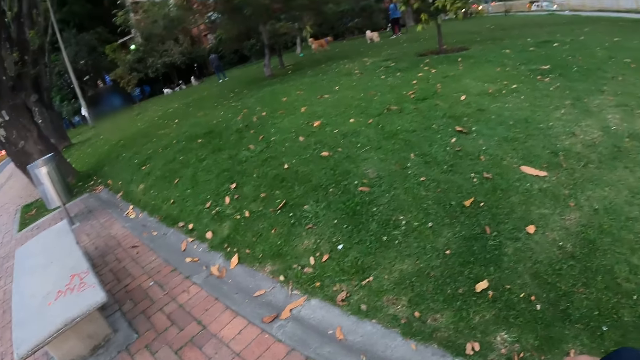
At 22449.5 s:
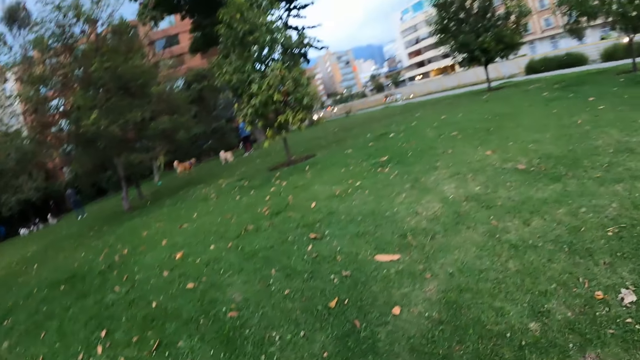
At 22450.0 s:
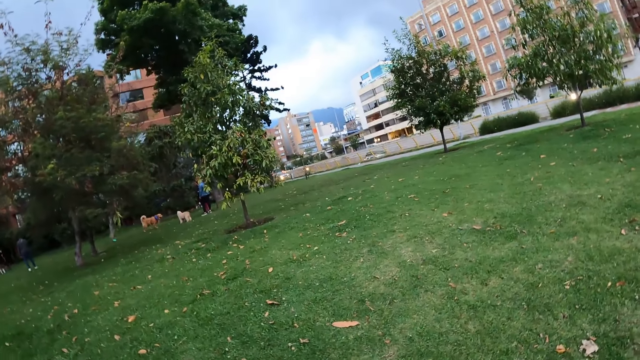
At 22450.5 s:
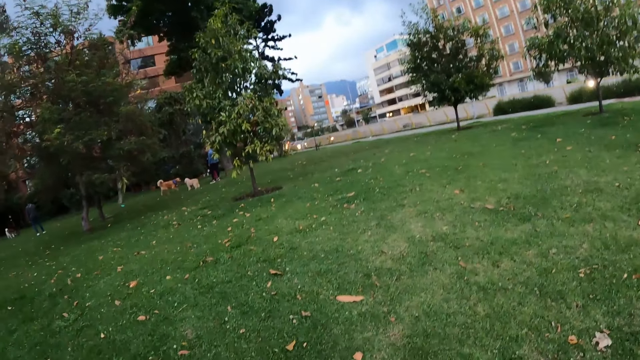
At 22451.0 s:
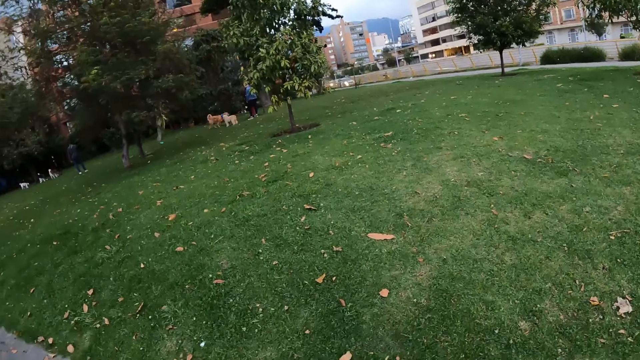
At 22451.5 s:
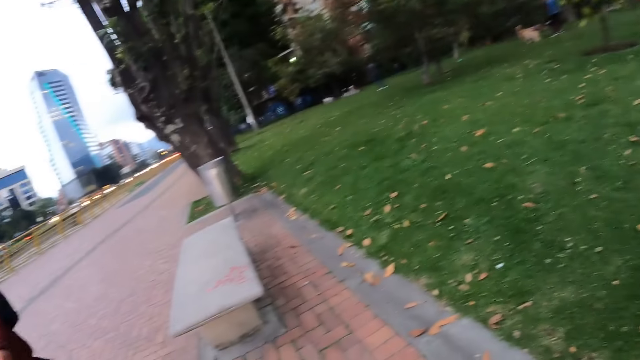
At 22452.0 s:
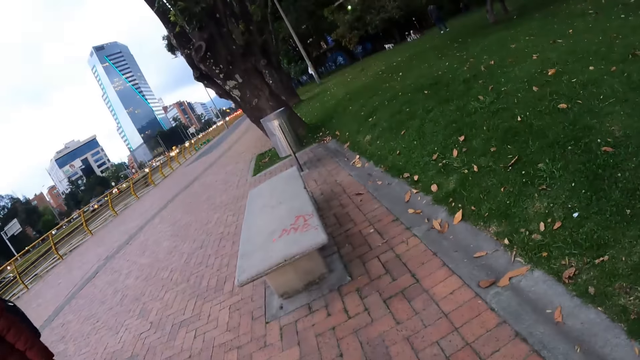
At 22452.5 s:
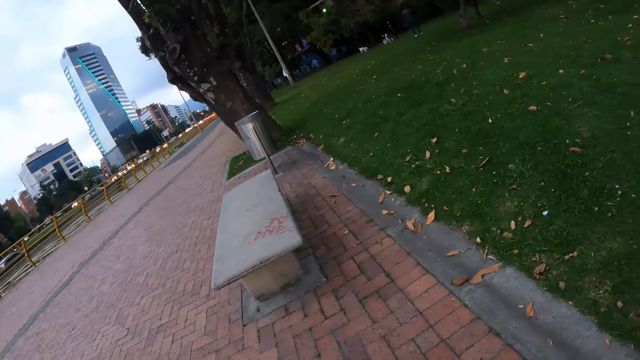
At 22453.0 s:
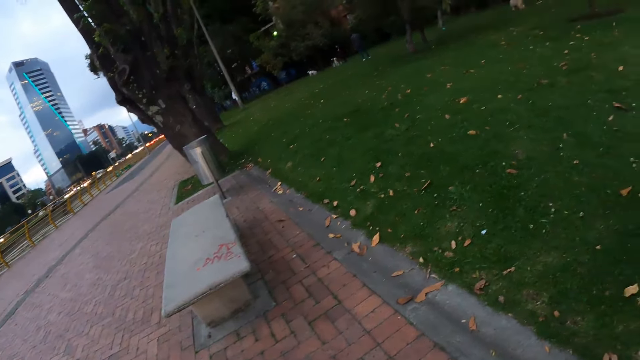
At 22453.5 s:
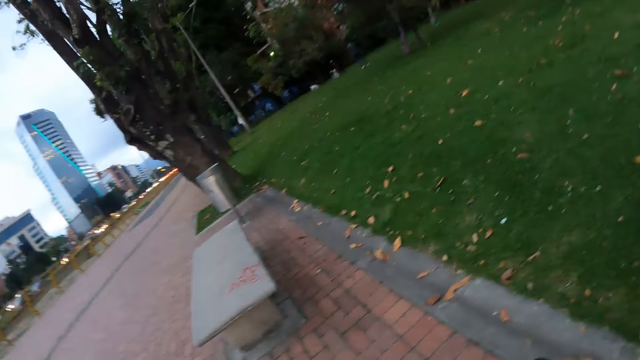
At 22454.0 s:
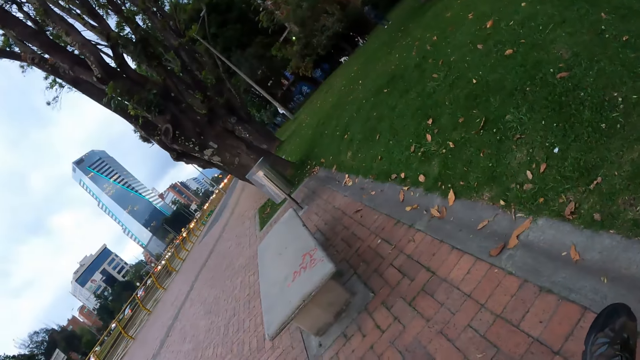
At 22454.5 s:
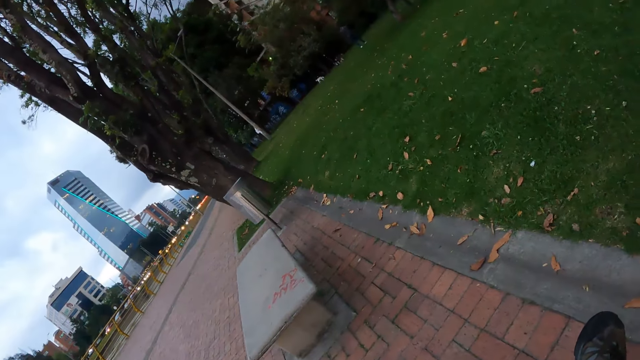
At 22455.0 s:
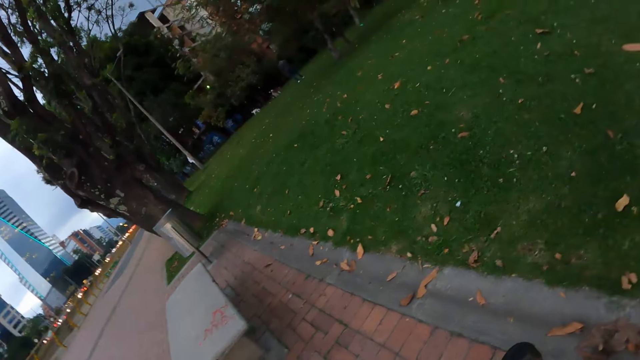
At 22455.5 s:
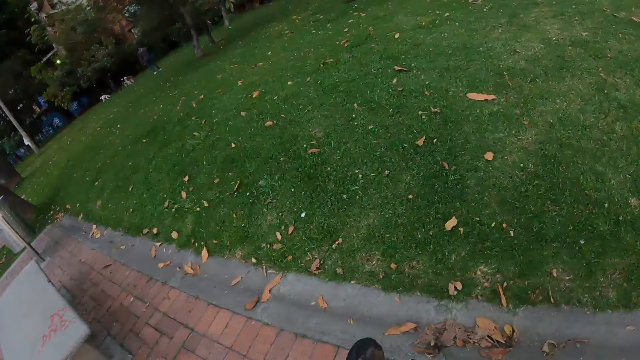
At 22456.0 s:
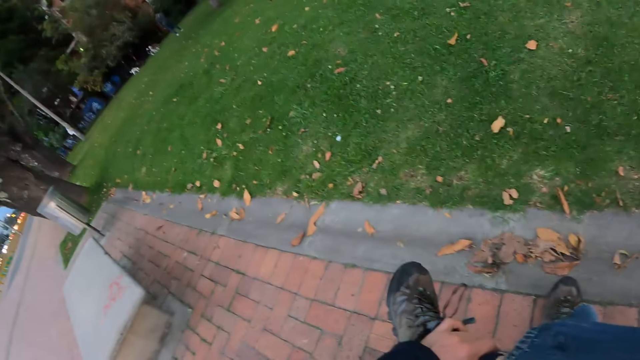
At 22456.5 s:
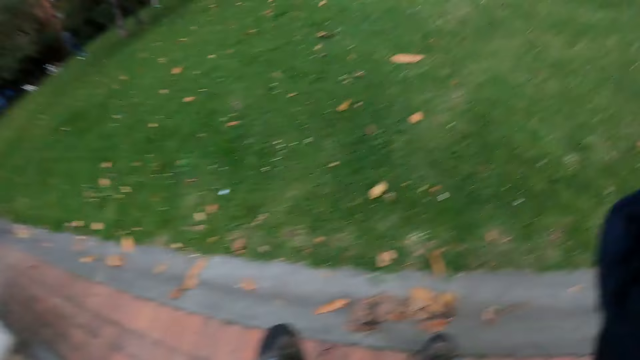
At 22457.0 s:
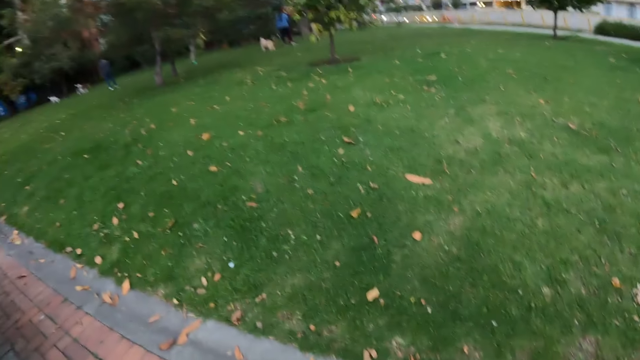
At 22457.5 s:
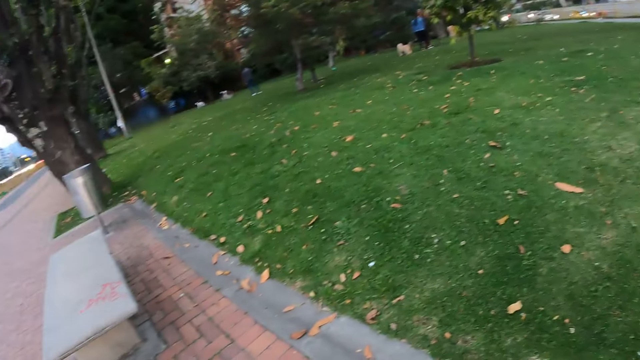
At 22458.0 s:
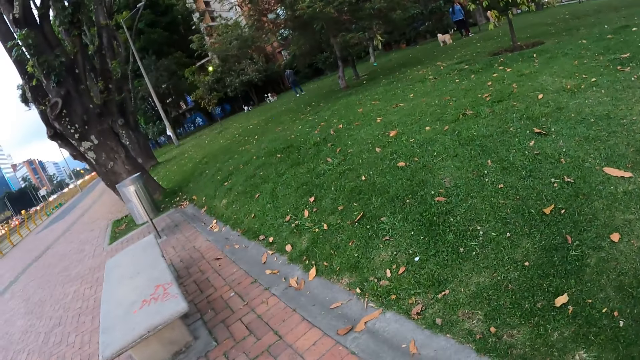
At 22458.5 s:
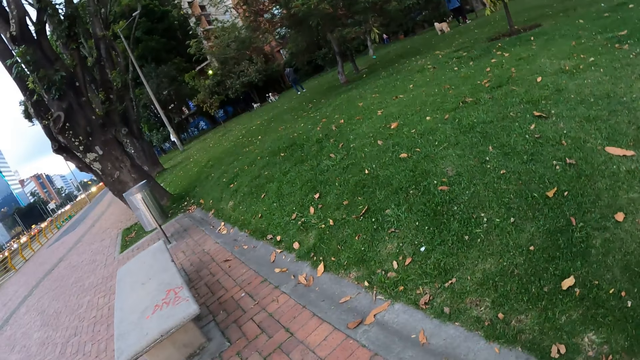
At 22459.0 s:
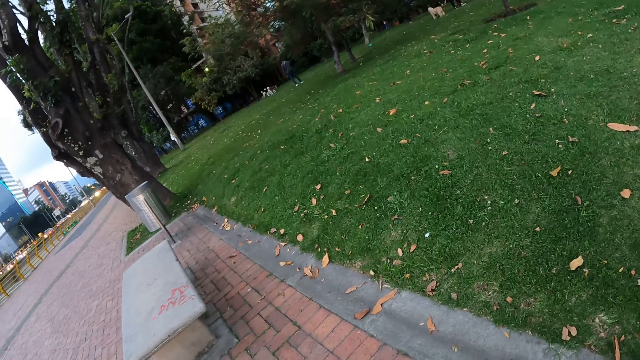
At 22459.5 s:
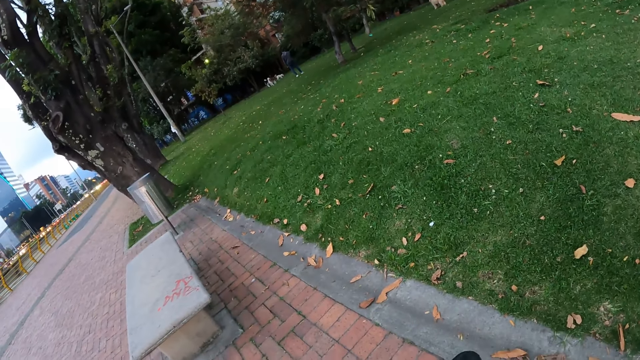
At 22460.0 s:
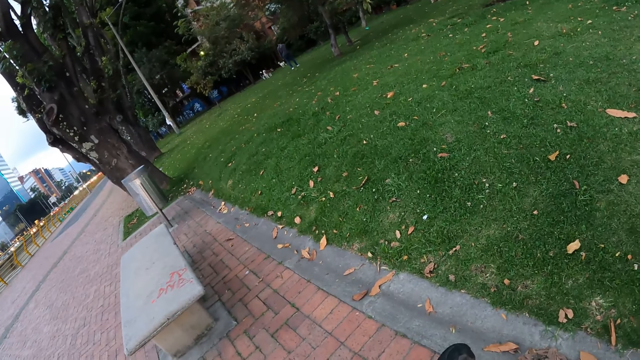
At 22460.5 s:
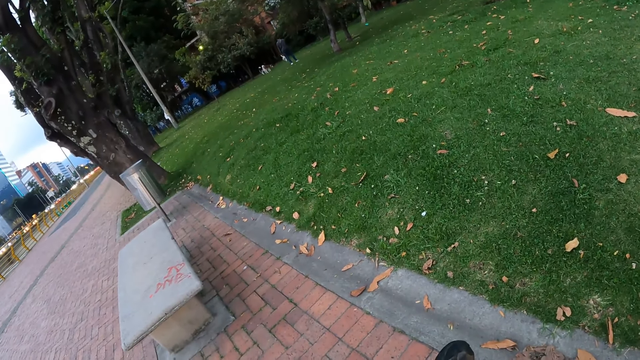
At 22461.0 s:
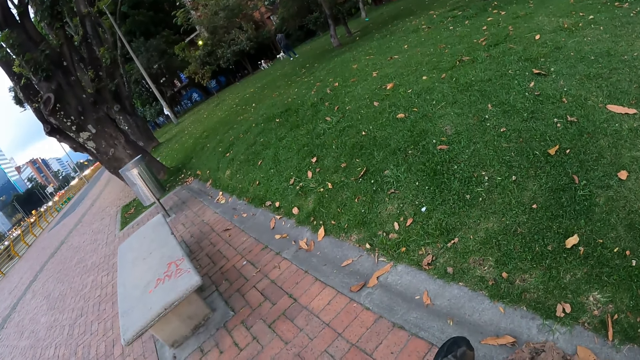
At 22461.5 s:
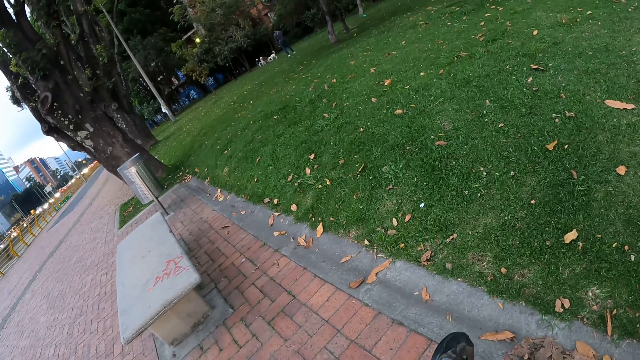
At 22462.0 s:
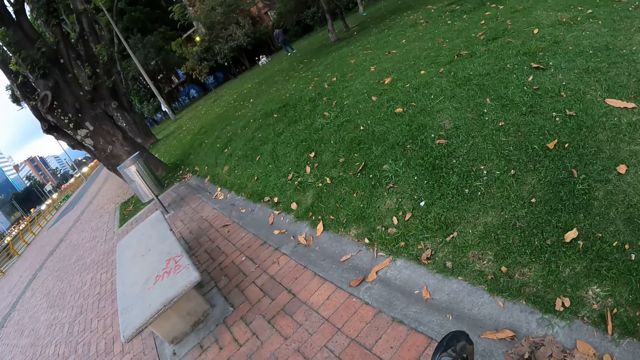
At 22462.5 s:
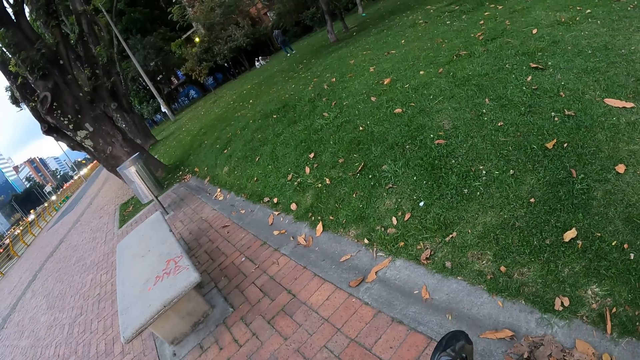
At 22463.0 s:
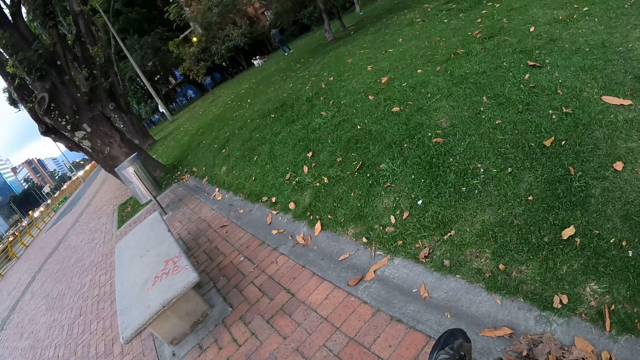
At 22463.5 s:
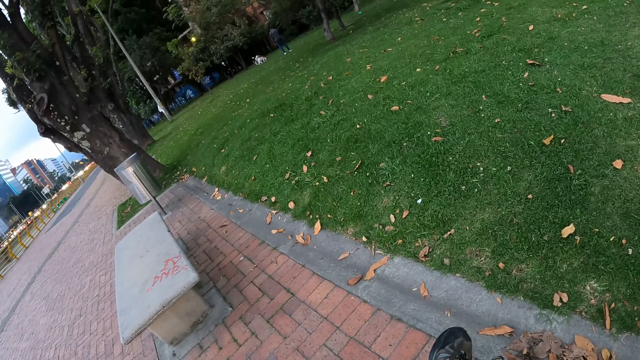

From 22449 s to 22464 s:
The camera wearer looks around. He looks at the dog. He holds his leg with his left hand. He looks around. He looks at the dog.

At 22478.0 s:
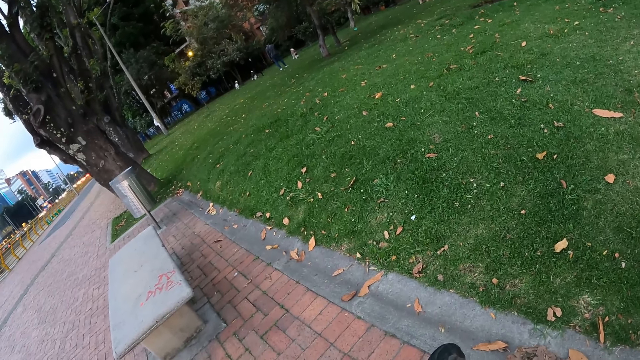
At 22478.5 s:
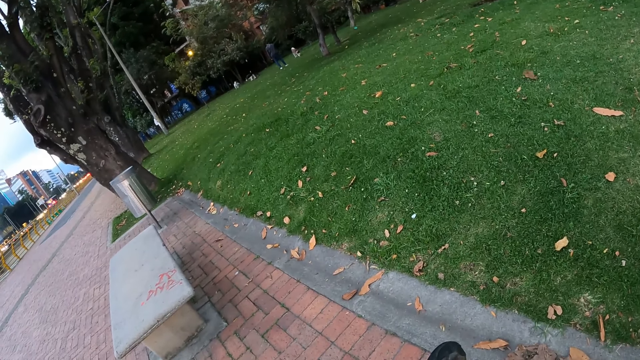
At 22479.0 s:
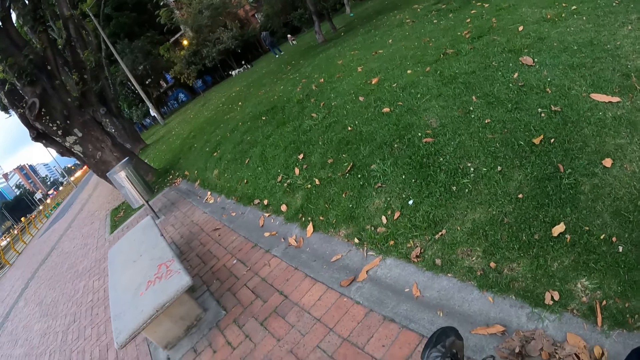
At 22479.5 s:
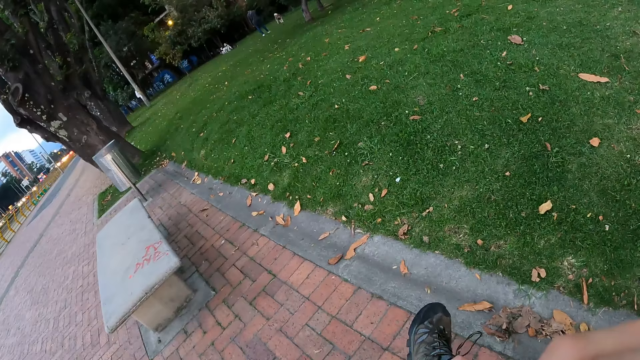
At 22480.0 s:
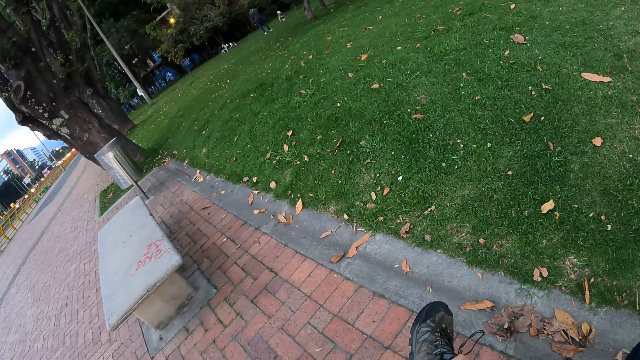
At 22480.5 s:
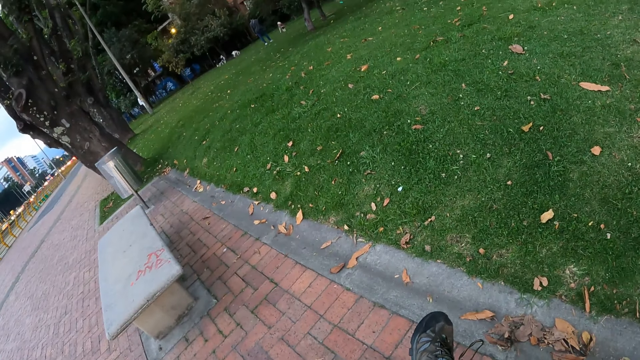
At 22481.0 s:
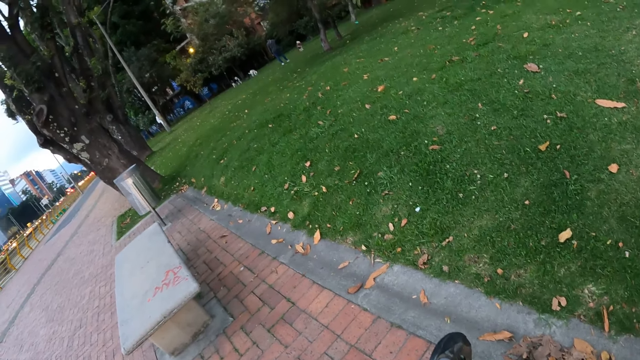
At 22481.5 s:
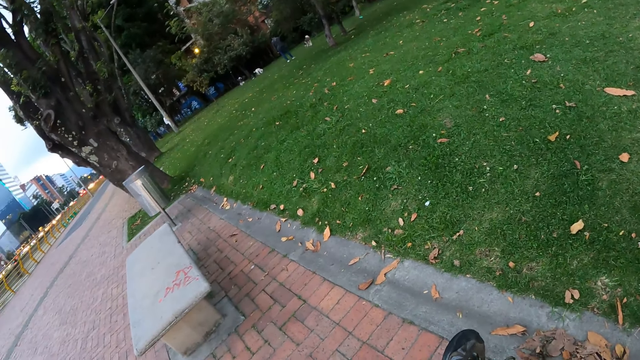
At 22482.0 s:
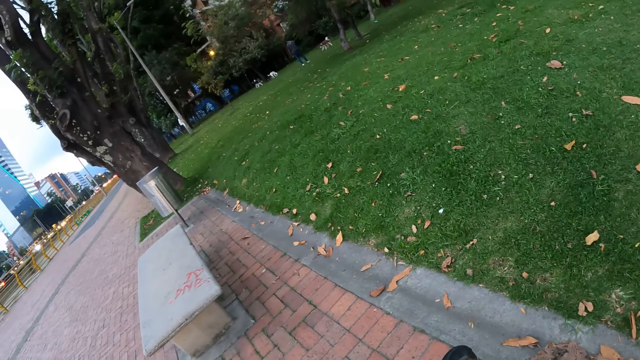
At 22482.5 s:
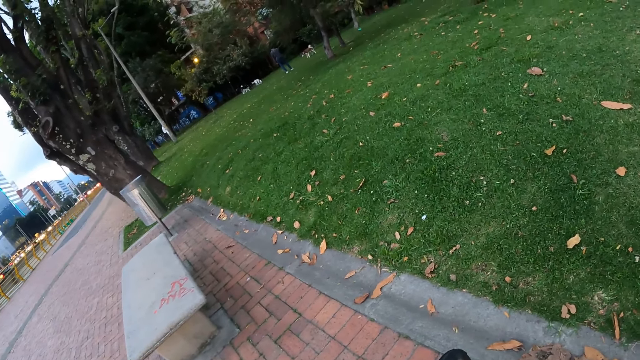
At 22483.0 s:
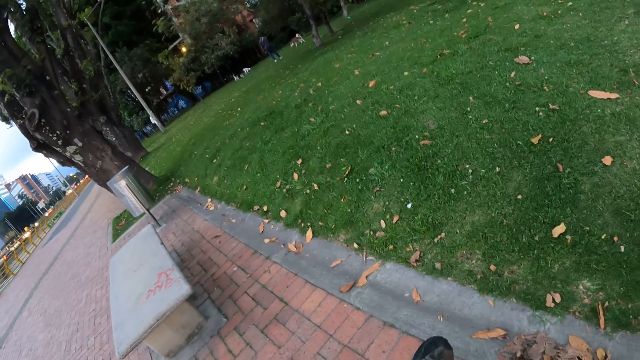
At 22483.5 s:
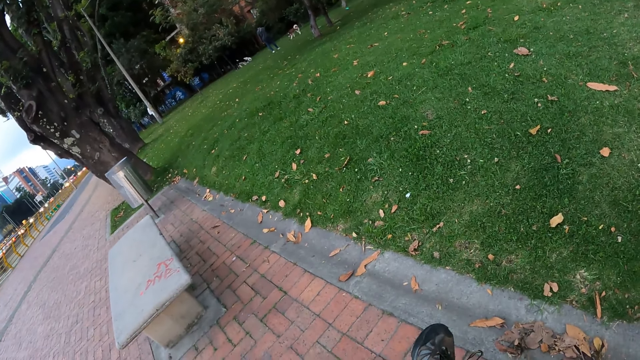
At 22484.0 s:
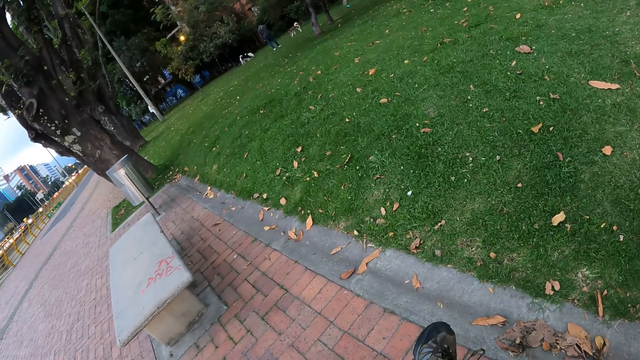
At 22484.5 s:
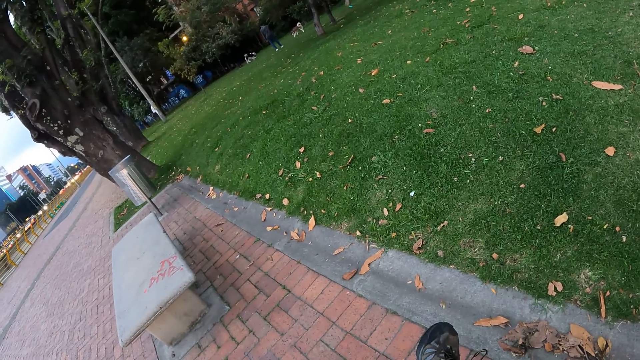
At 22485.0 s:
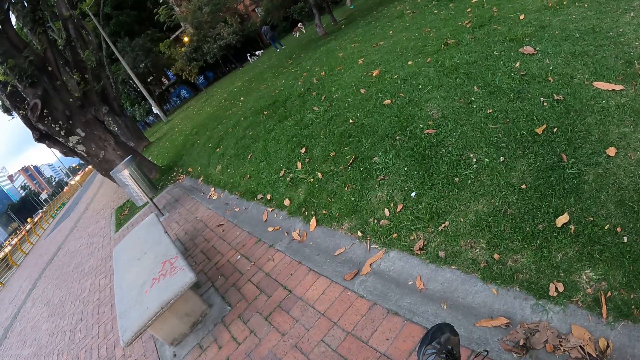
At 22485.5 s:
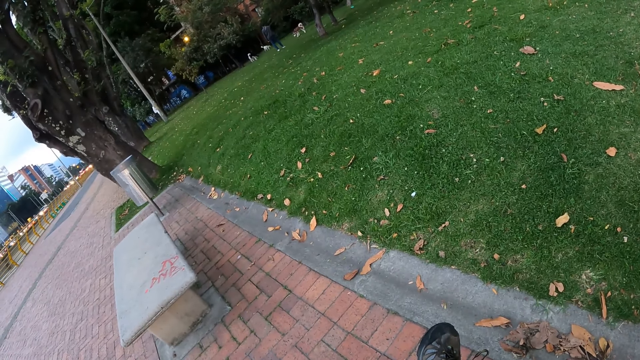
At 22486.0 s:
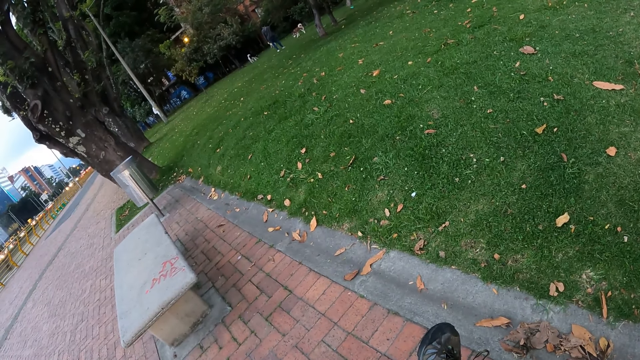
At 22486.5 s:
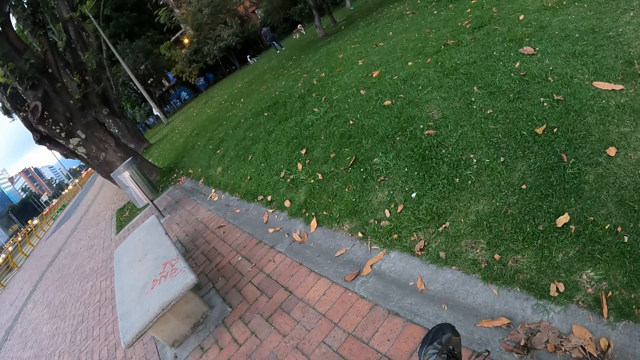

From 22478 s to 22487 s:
The camera wearer moves his right hand. He looks at the dog and lifts the hand up.
